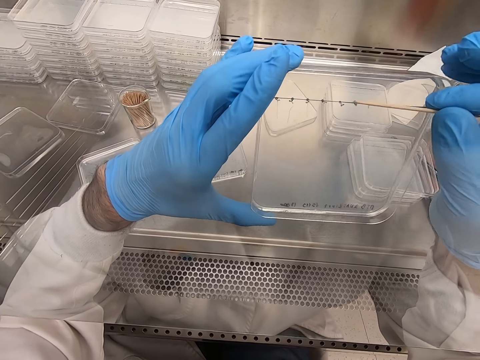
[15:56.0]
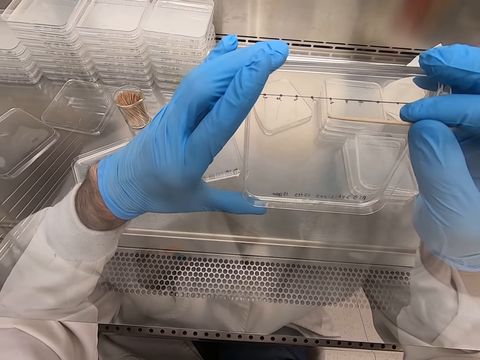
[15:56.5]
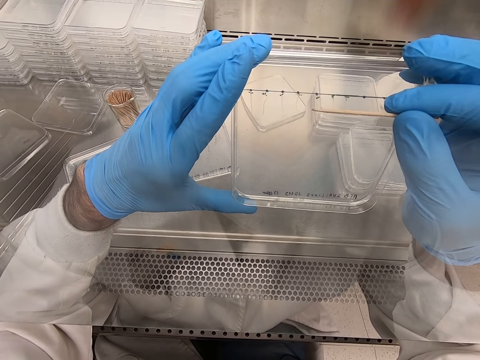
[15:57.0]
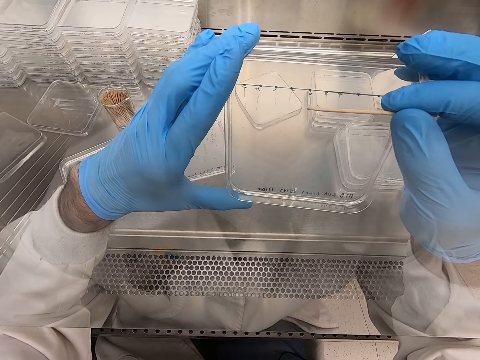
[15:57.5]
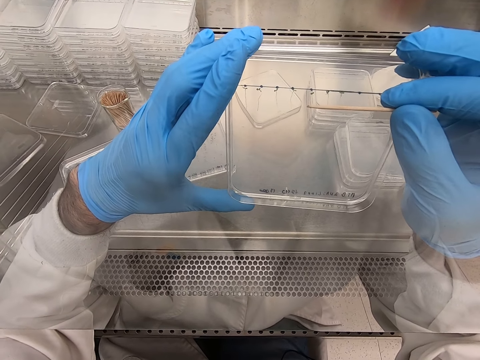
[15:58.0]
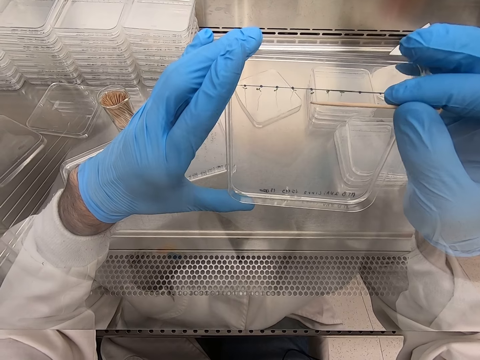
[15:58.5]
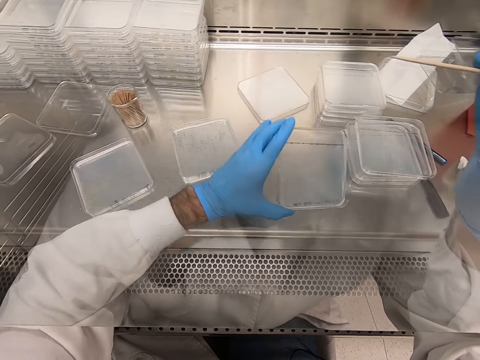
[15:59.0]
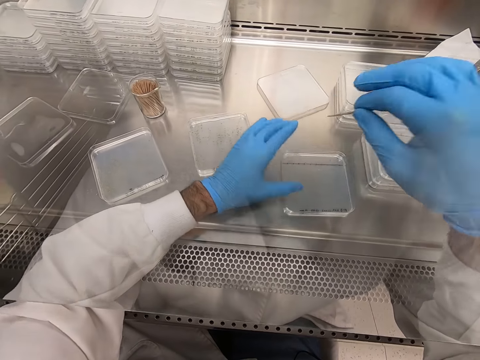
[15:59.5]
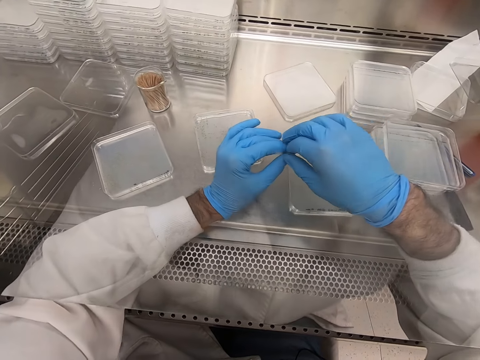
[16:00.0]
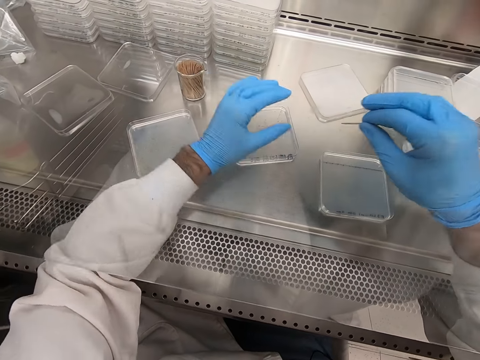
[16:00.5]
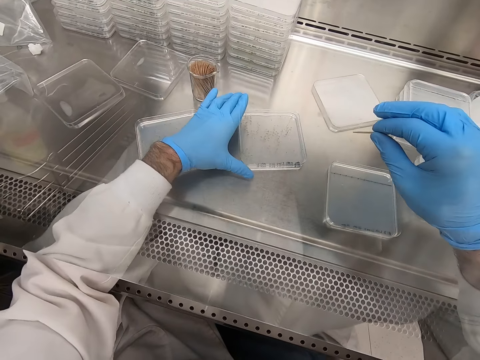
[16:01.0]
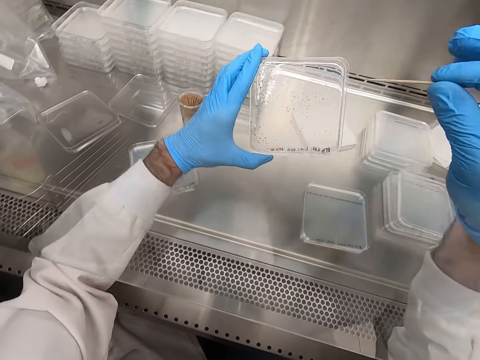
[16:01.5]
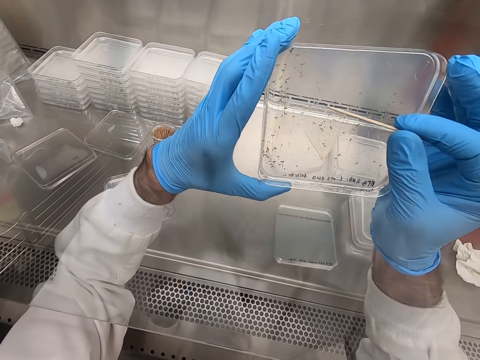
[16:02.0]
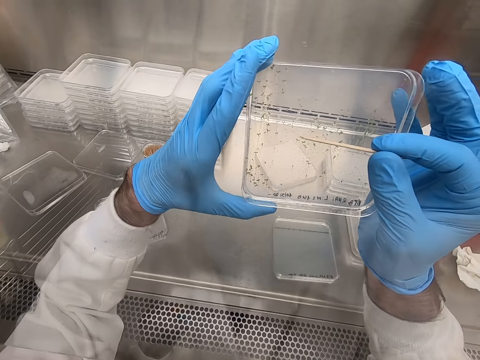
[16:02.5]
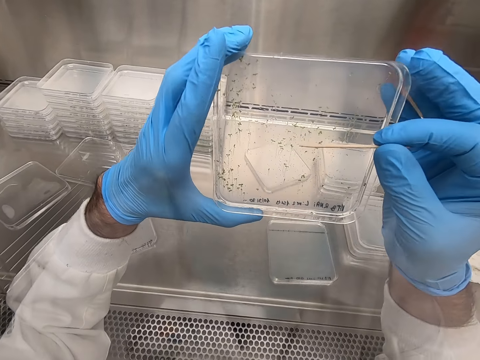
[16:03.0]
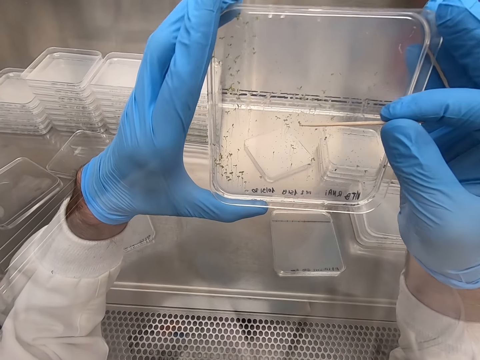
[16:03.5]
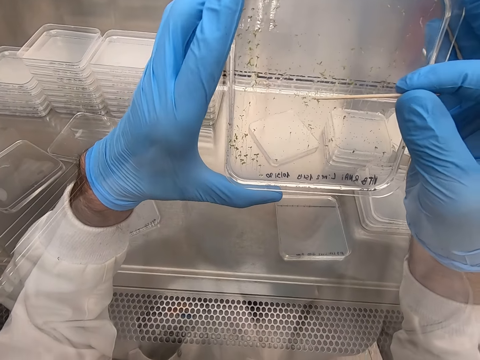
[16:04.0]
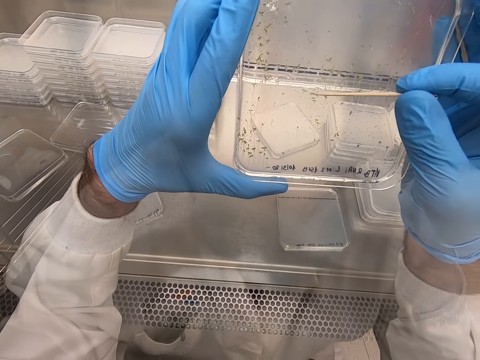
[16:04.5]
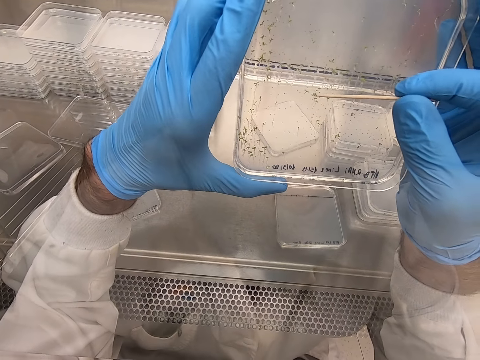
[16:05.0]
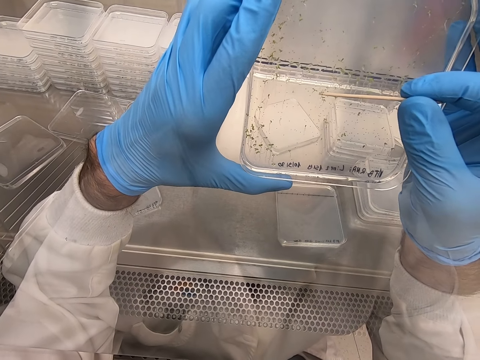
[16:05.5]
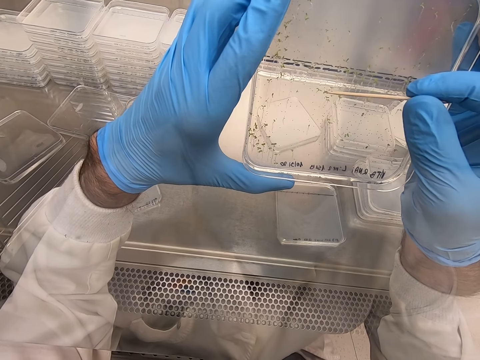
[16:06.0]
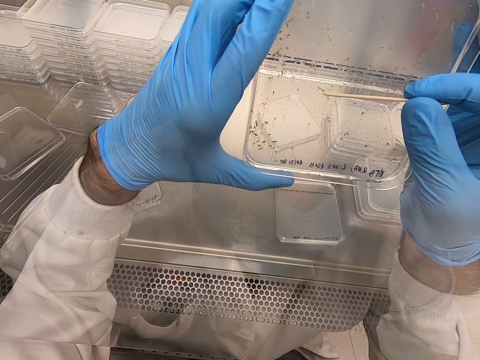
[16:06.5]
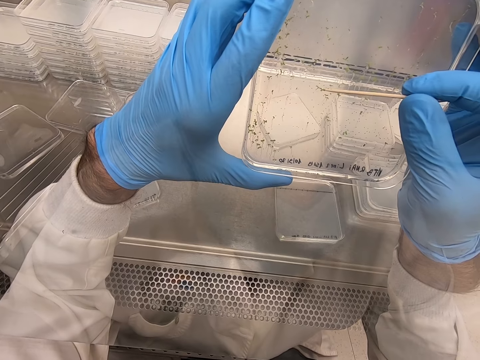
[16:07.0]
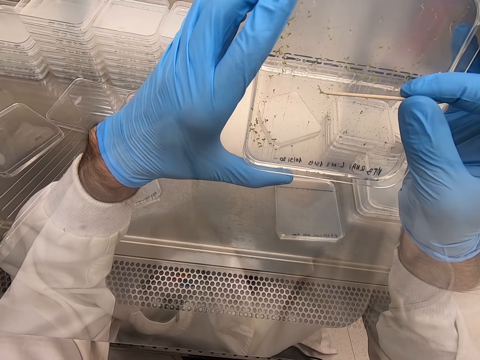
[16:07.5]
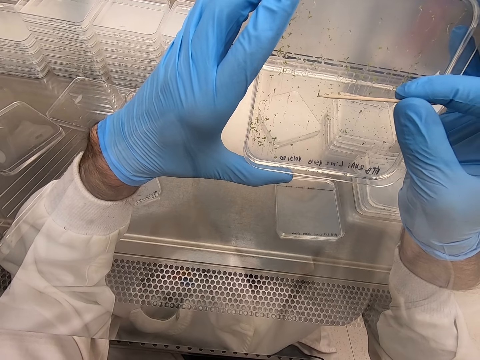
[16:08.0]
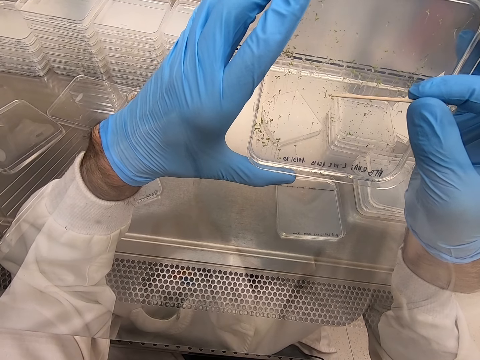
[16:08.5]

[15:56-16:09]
The camera wearer places the plastic flat tin or acrylic sheet on the steel bench. They pick up the plastic flat tin. They pick particles from the acrylic sheet.

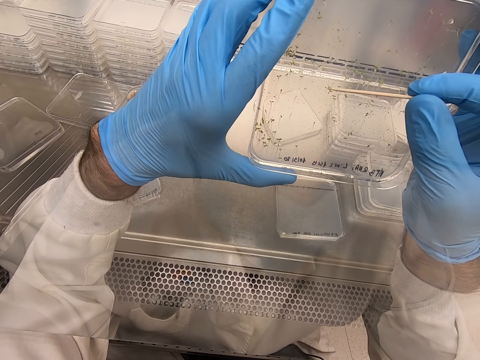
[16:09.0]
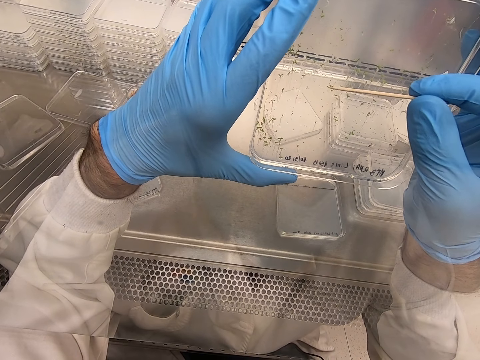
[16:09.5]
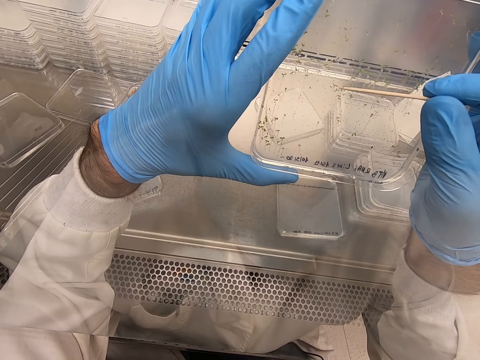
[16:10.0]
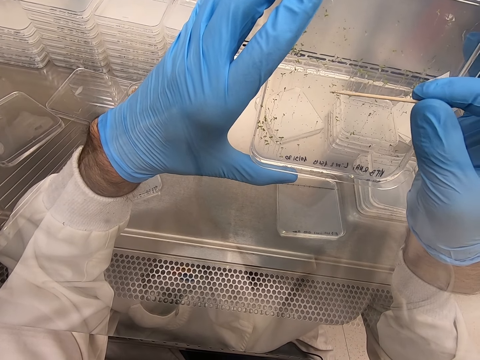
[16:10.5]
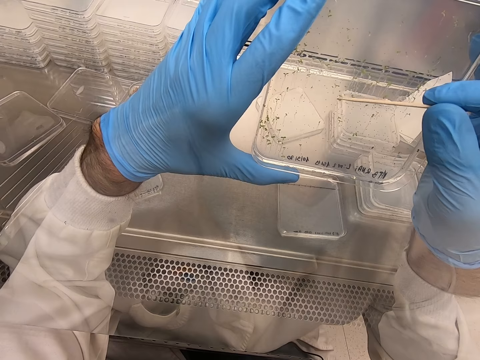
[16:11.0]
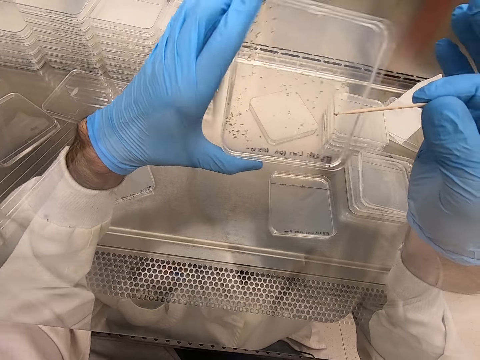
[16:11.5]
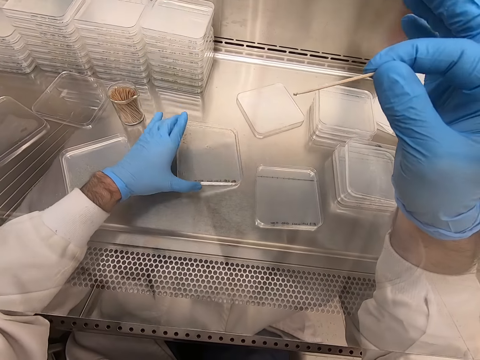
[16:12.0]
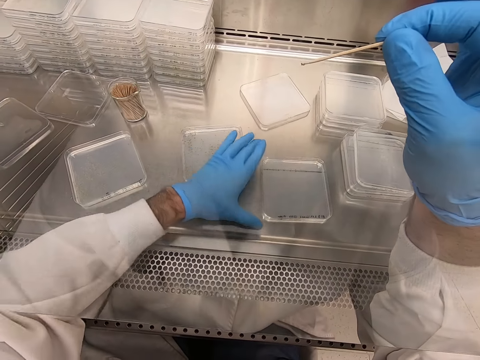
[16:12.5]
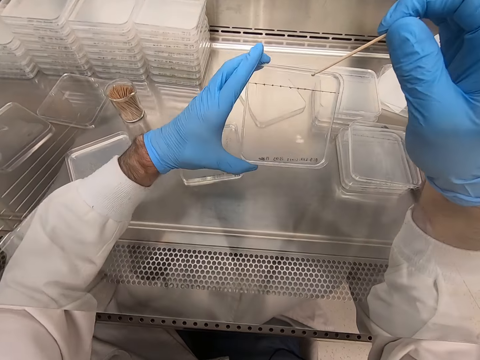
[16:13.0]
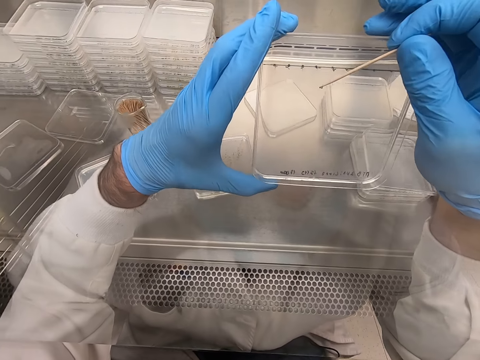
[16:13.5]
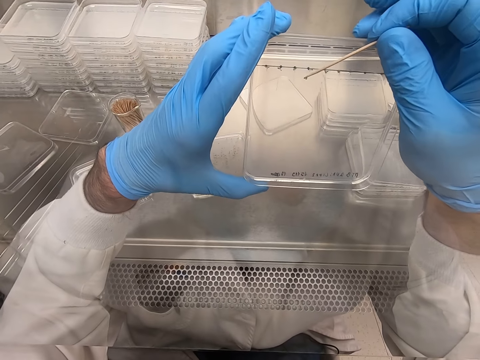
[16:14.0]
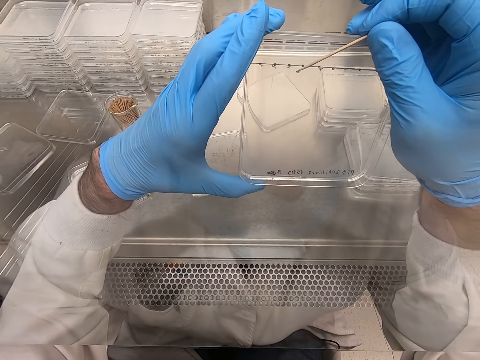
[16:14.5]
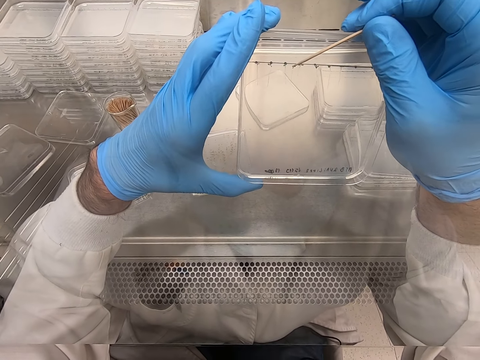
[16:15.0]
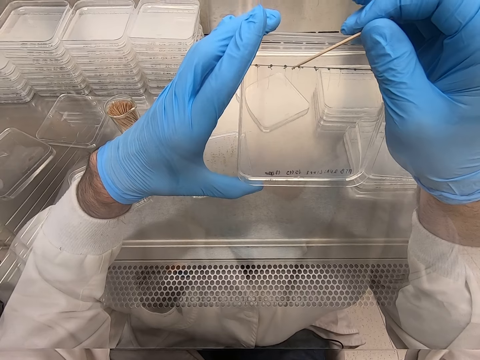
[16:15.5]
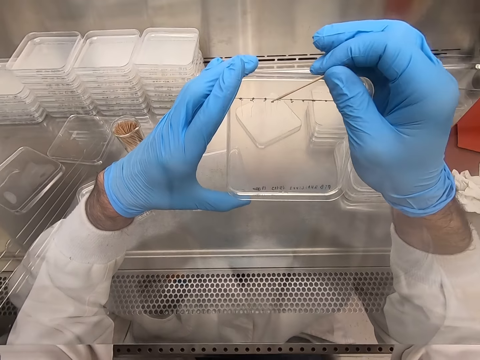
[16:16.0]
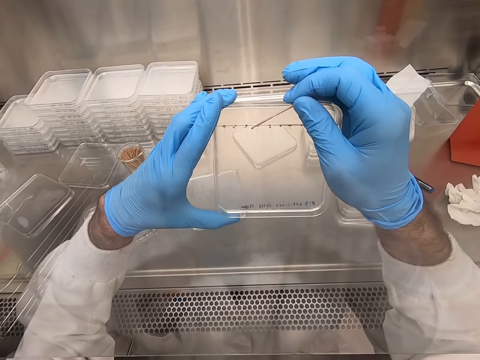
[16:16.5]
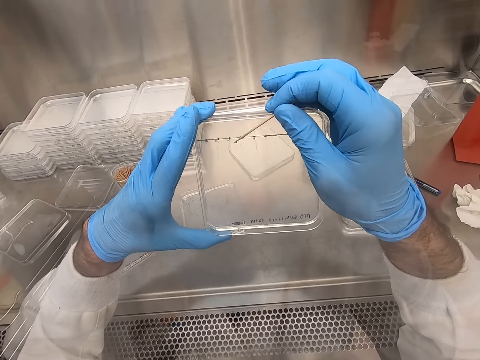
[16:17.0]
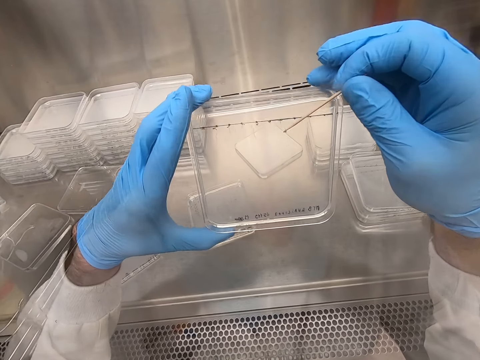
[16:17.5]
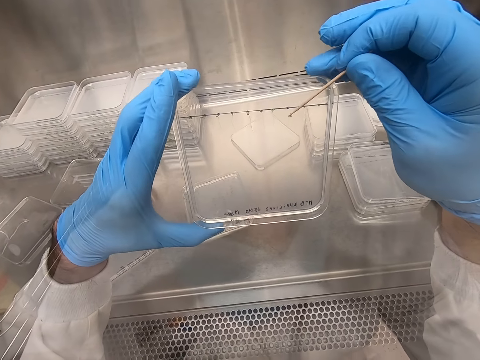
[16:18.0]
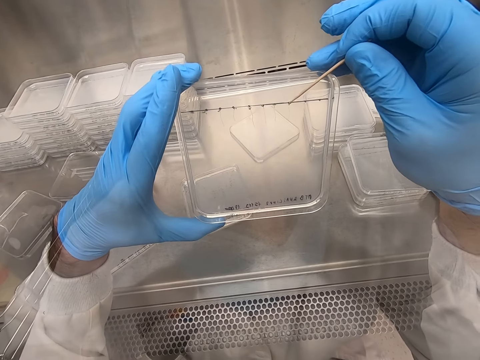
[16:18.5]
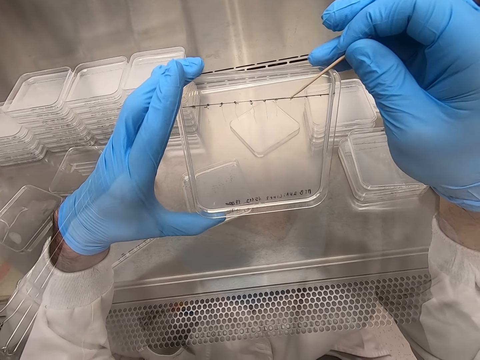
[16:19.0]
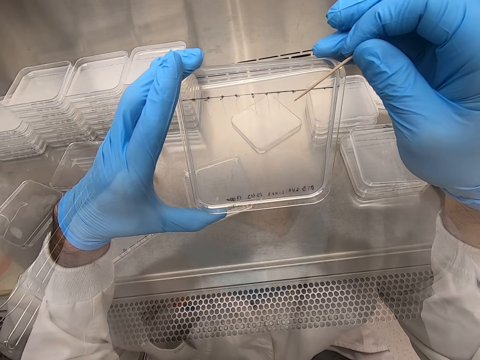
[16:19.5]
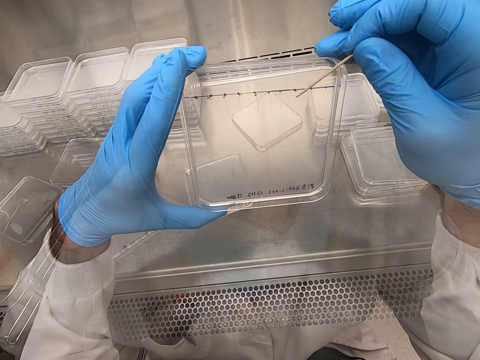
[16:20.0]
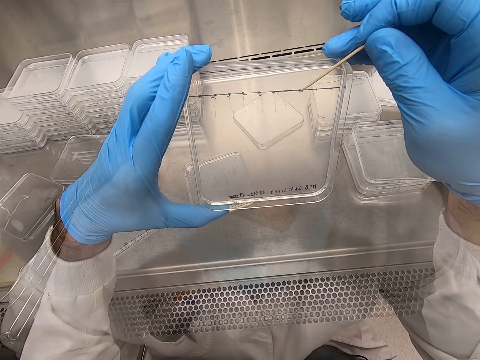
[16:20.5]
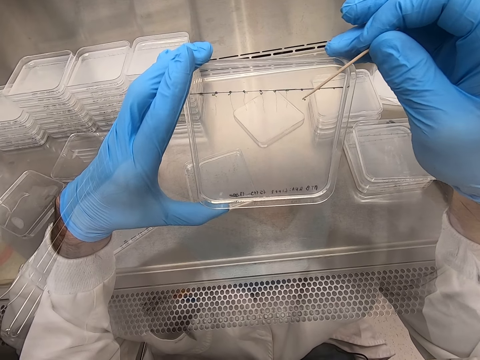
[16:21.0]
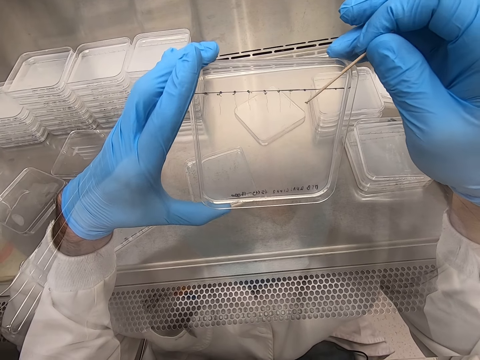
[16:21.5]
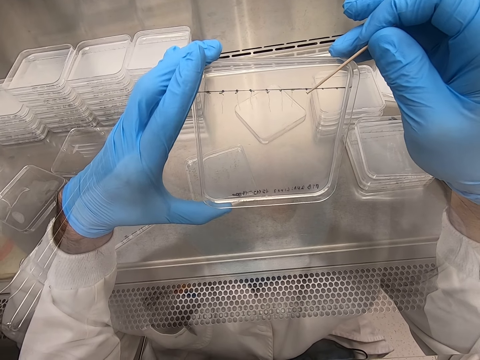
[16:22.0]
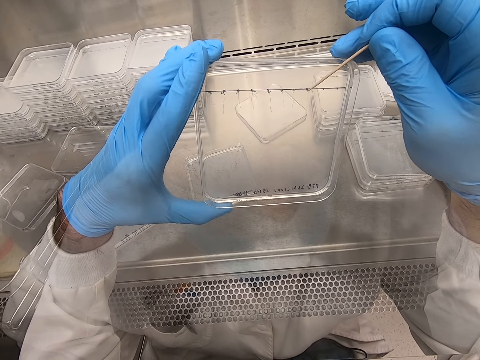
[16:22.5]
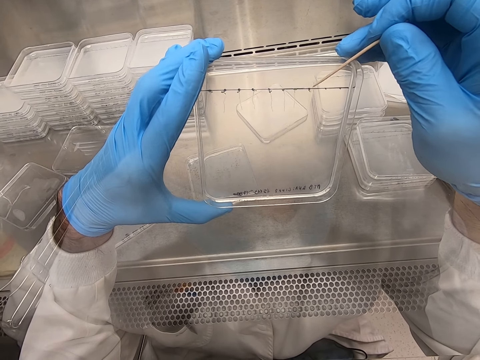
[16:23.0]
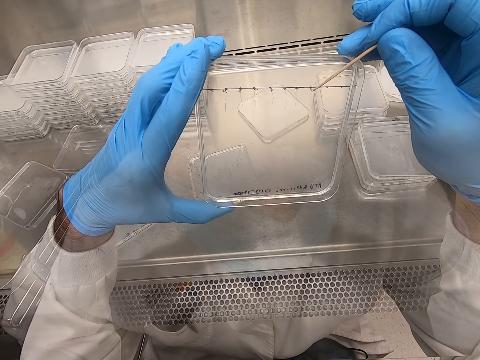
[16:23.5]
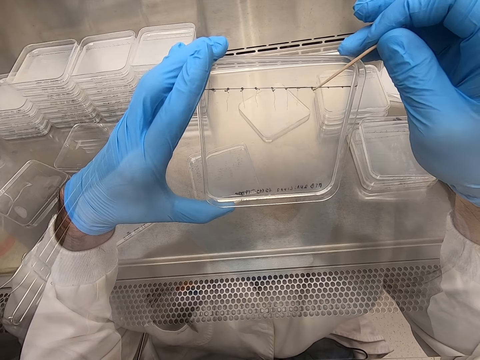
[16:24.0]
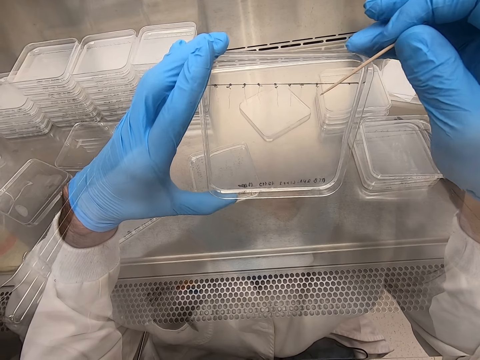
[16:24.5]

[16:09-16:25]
The camera wearer picks up something with a toothpick. They place the plastic flat tin or acrylic sheet on the steel bench. They pick up the plastic flat tin. They pick particles from the acrylic sheet. They put something on the plastic flat tin.
